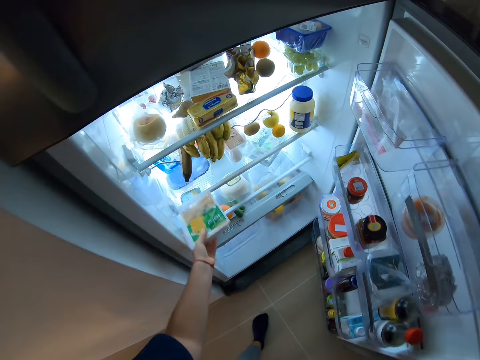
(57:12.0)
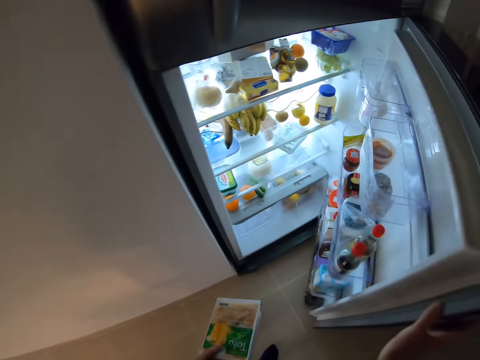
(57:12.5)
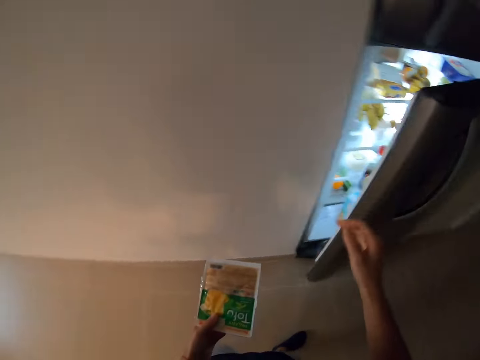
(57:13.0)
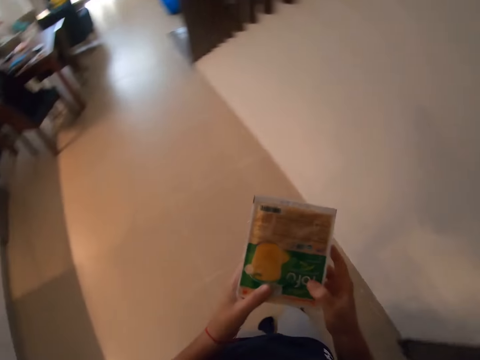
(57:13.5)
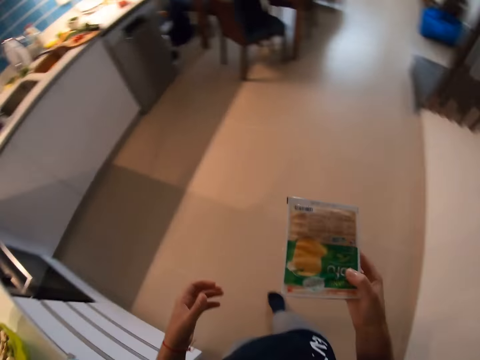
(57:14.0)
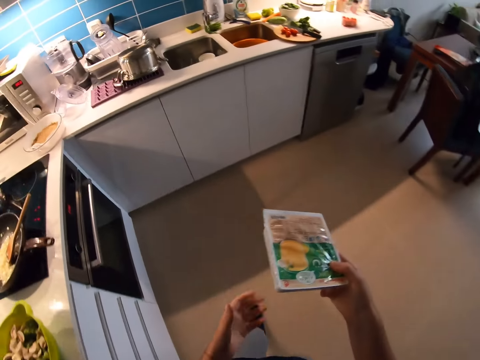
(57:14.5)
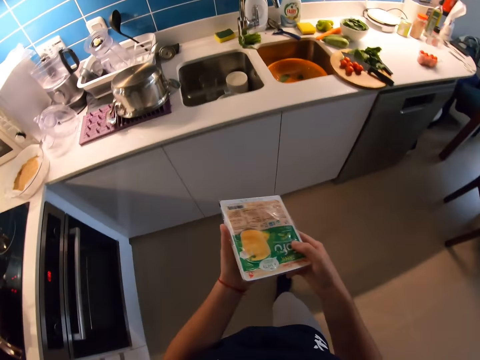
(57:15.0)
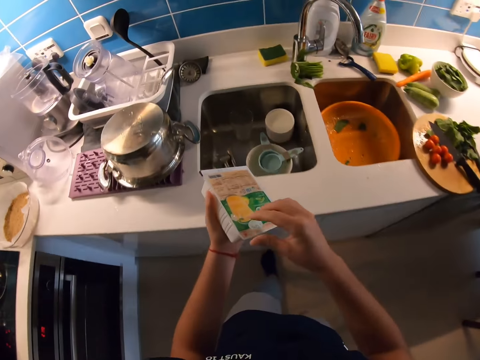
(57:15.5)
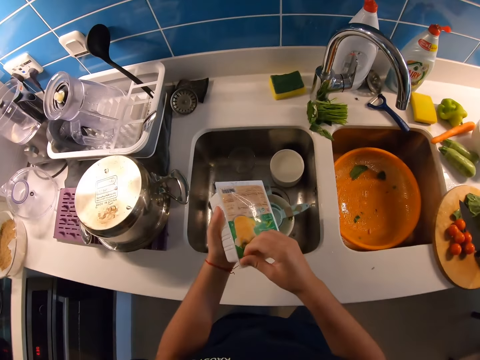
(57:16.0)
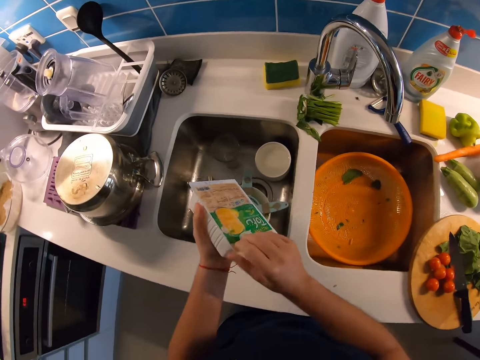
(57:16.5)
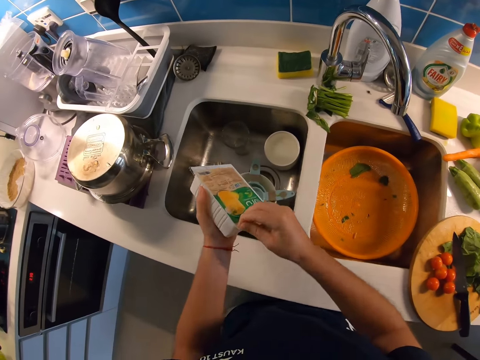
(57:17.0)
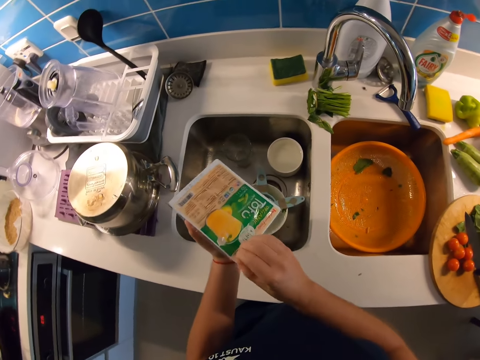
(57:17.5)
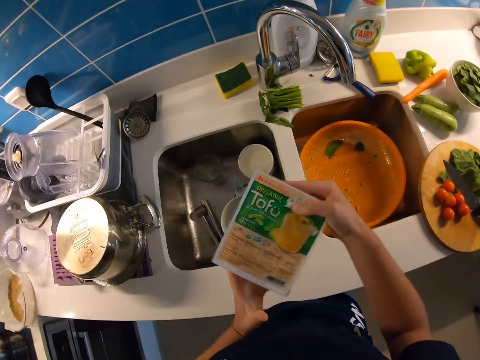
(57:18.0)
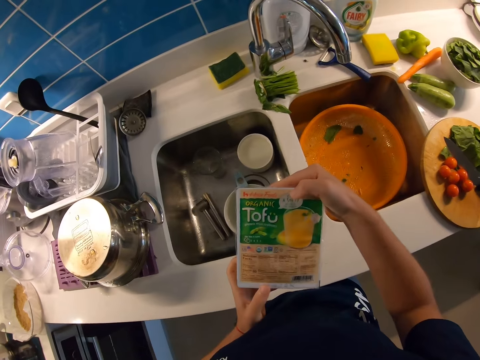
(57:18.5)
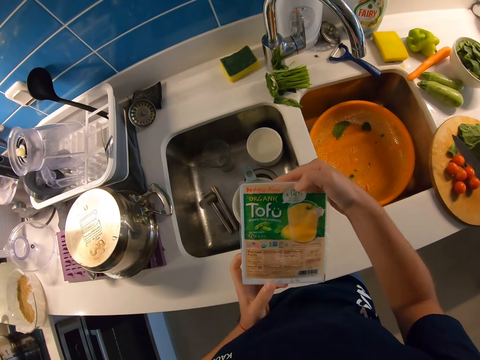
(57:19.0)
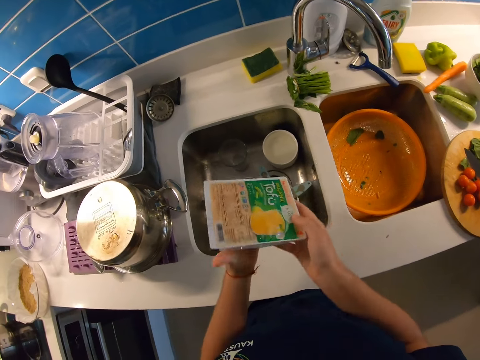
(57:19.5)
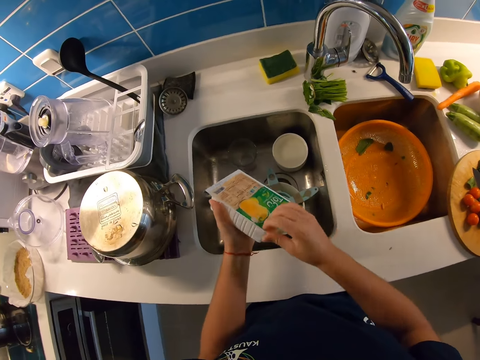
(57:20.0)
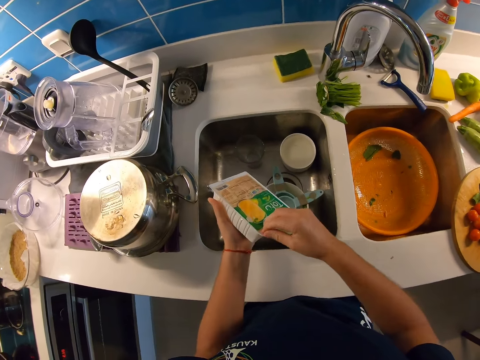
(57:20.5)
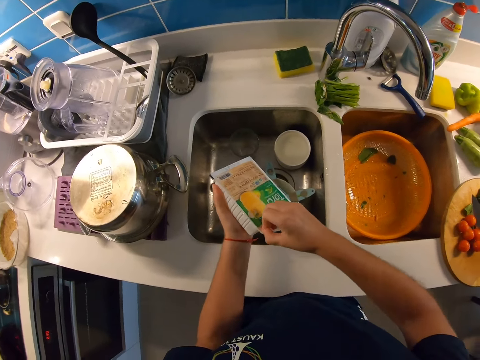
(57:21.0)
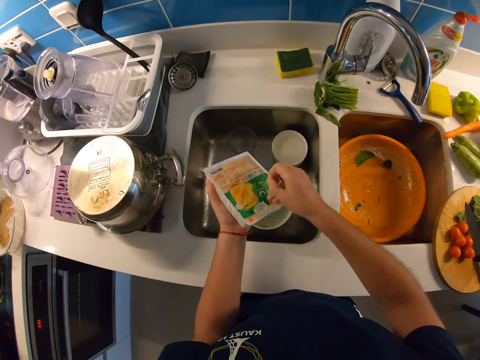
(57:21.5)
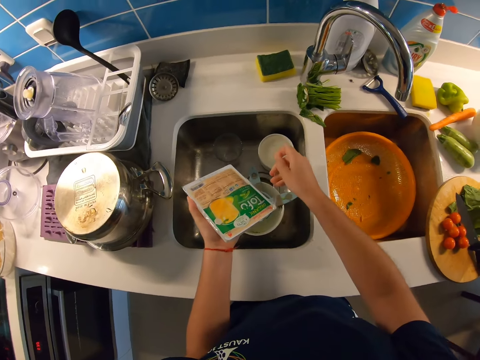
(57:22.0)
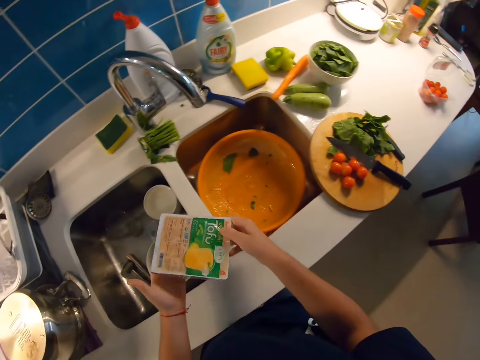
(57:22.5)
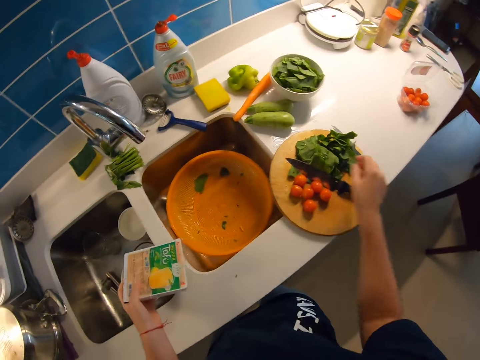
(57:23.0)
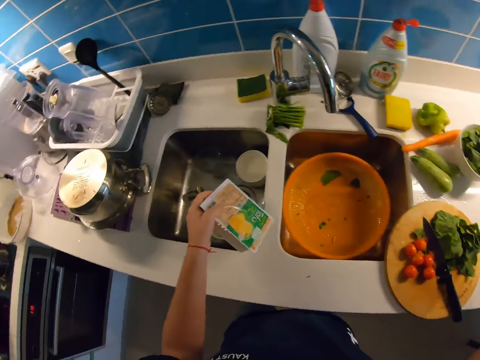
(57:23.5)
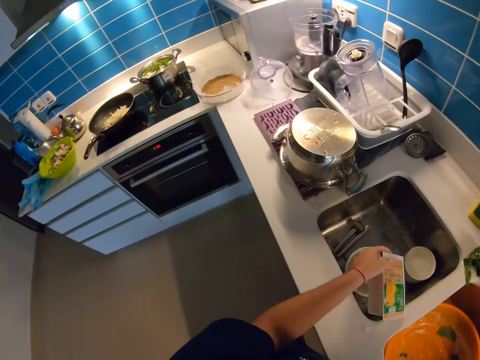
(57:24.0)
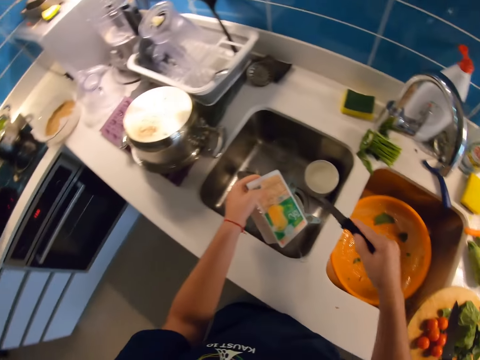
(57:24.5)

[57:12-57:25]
The camera wearer closes the lower part of the fridge with his right hand. He checks the butter or tofu. He holds the pack of tofu with both hands. He walks away from the fridge towards his left. He removes his left hand from the pack of tofu. He walks towards the countertop sink by his left. He holds the pack of tofu with both hands. He attempts to open the pack of tofu in his left hand with his right hand. He adjusts the pack of tofu properly in his hands. He checks the butter. He attempts to open the pack of tofu in his left hand with his right hand. He places the butter on the sink. He picks up the smaller knife on the chopping board on the countertop.

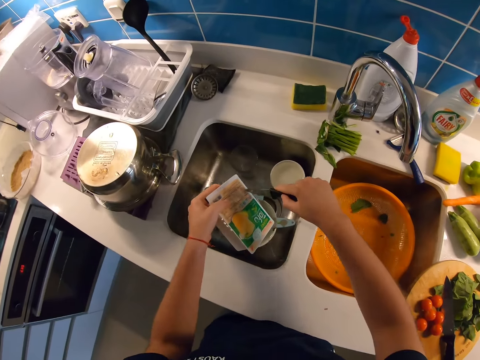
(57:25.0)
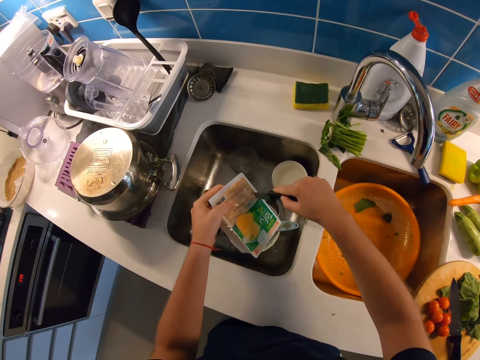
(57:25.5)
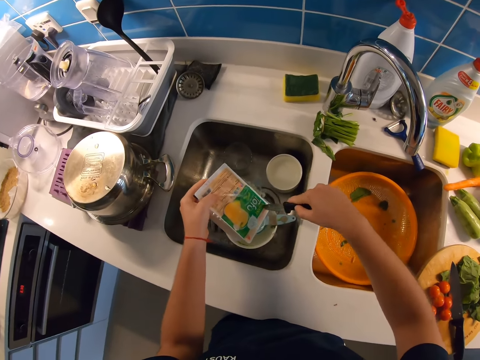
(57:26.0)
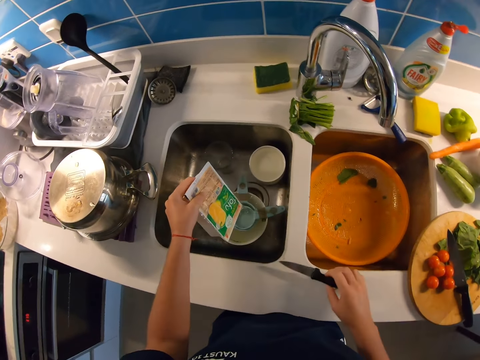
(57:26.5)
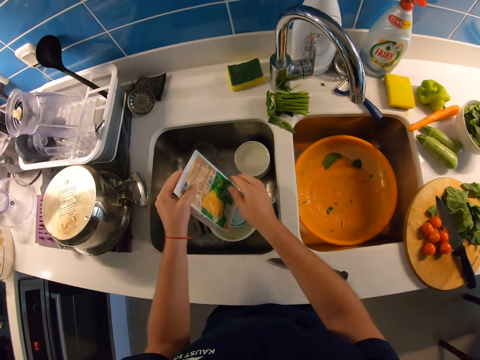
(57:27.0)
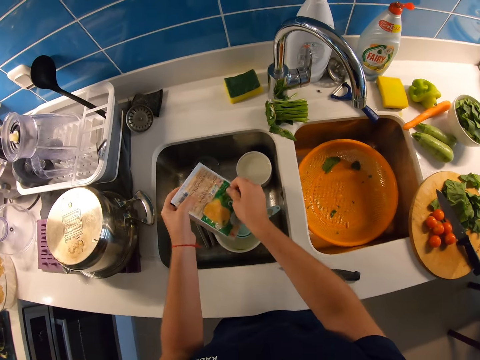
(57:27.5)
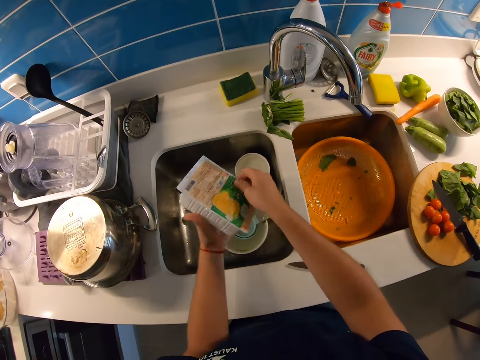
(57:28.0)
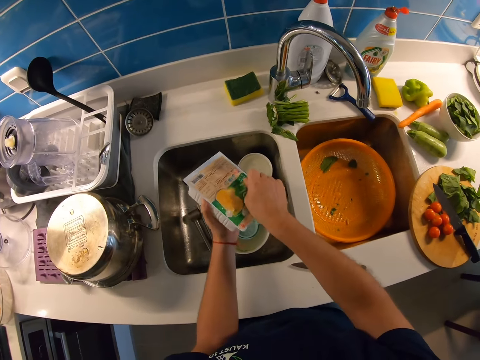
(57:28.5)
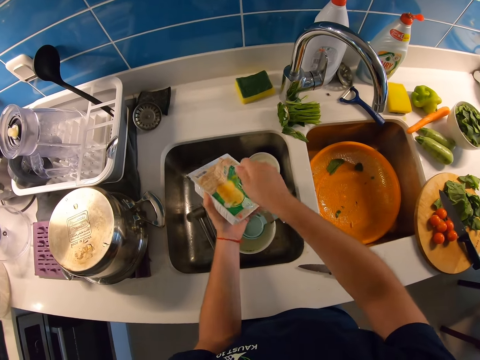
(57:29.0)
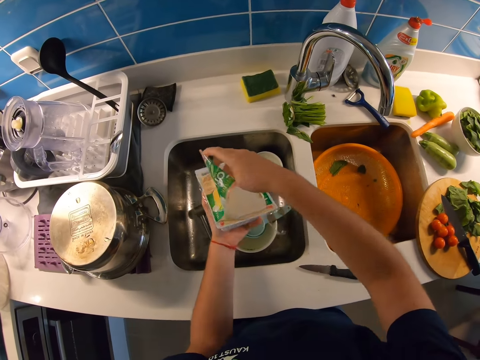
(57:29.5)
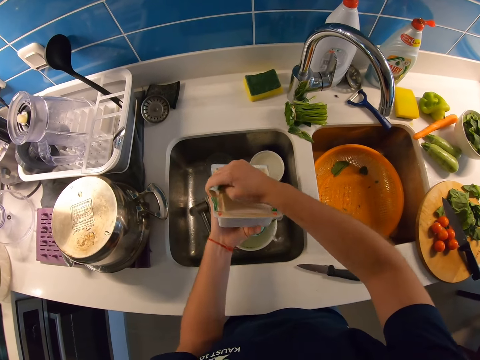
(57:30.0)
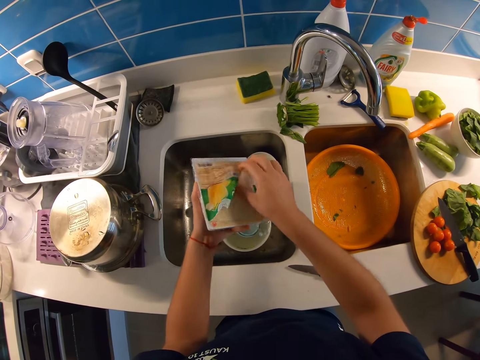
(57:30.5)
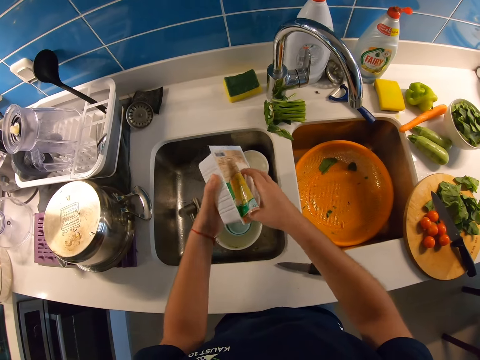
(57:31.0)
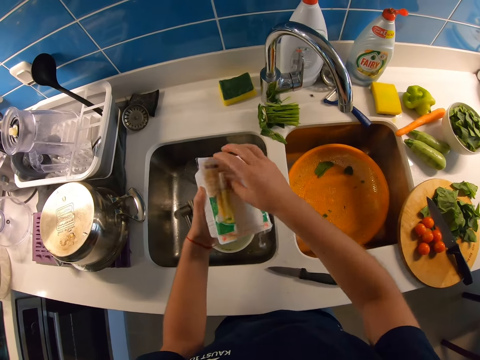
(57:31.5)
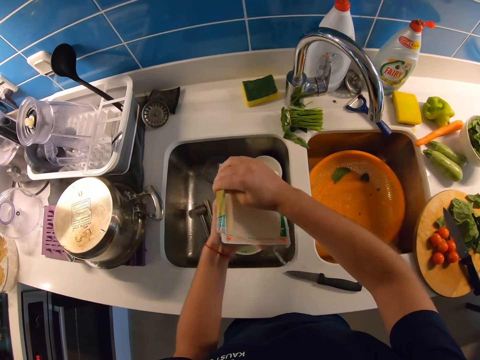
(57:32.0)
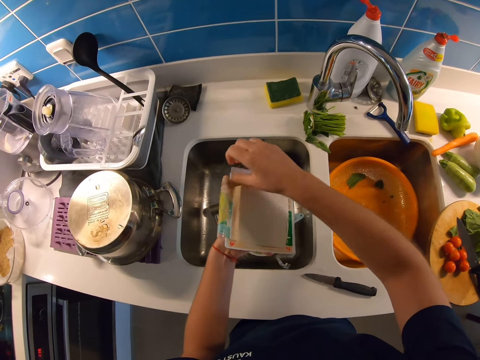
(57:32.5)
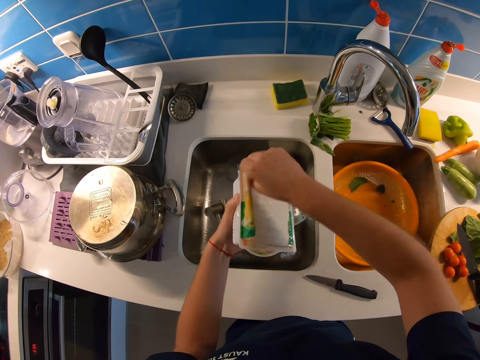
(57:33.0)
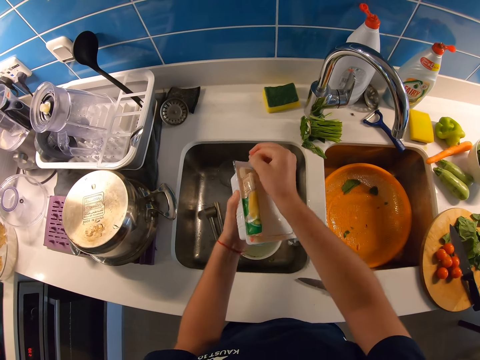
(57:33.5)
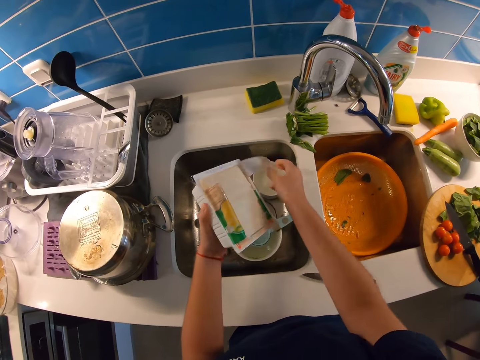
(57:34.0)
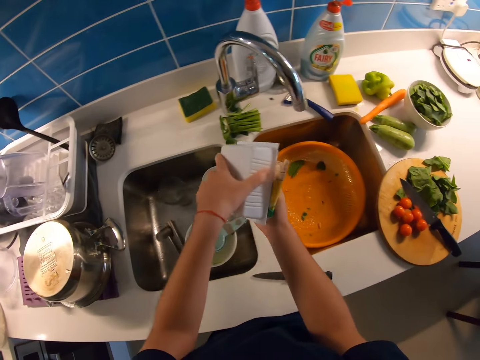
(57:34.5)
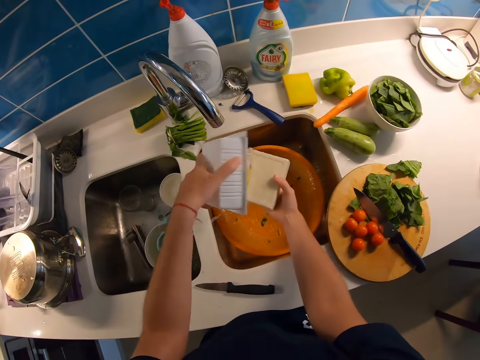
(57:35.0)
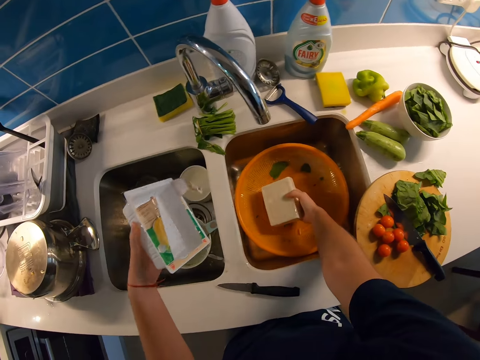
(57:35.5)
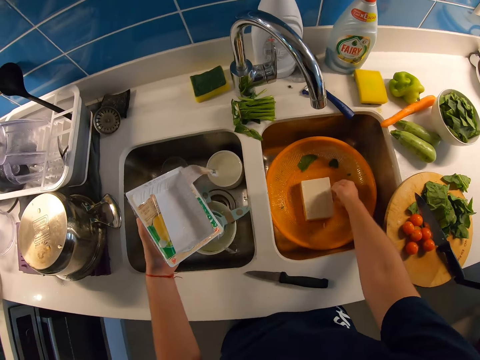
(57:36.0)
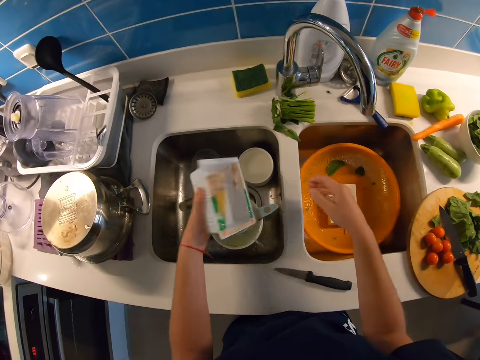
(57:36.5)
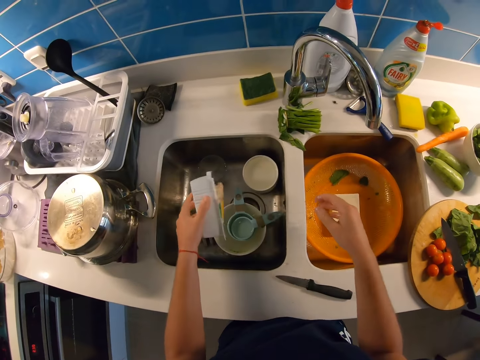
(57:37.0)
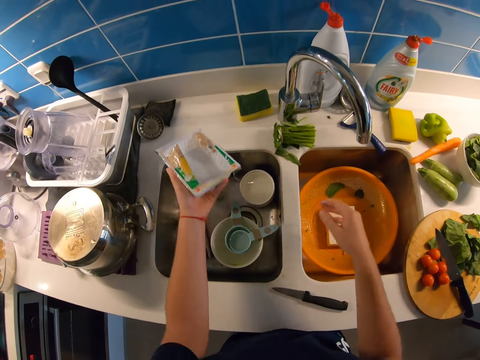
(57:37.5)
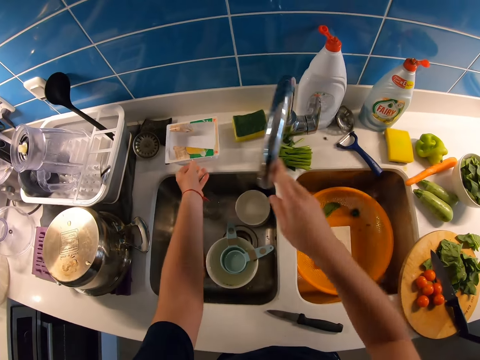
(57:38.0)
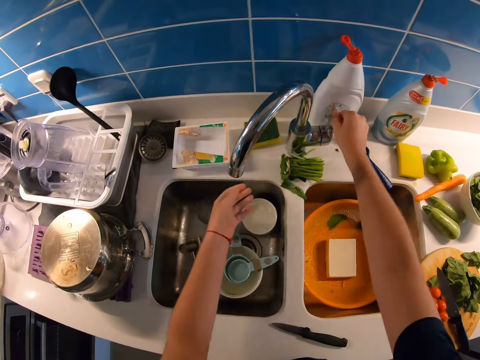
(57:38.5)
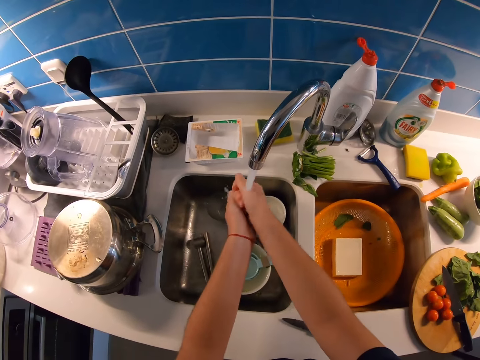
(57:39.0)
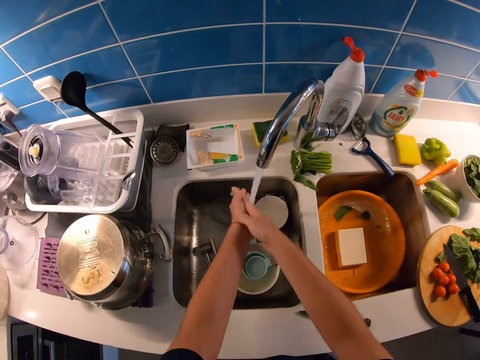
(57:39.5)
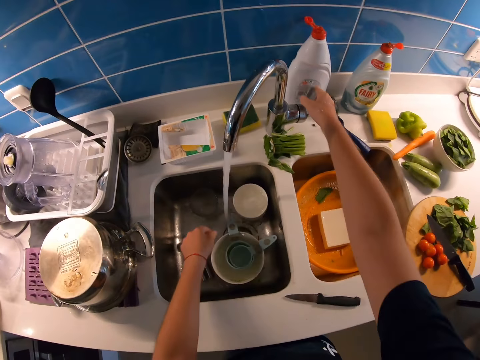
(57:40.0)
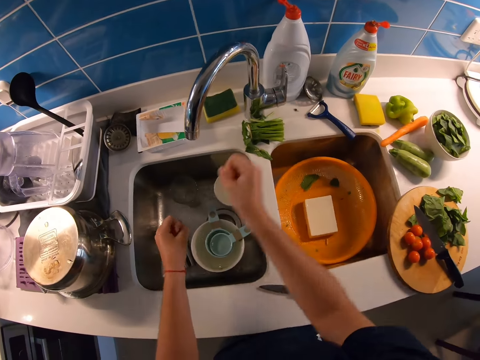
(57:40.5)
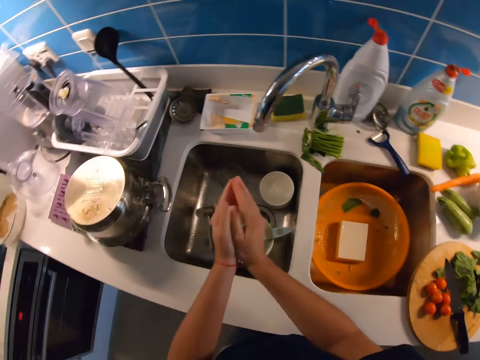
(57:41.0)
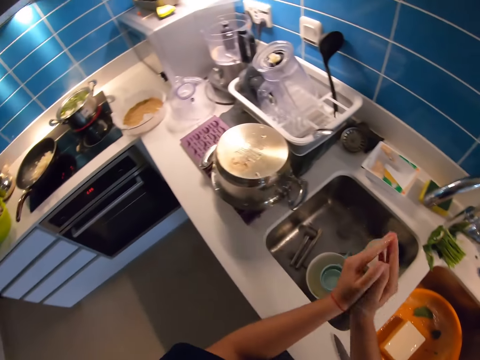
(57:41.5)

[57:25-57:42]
The camera wearer cuts the butter packaging paper. He opens the tofu in his left hand with the knife in his right hand. He places the knife in his right hand on the countertop. He opens the butter. He rips off the top of the tofu nylon with his right hand. He pours the tofu from the pack in his left hand to his right hand. He places the tofu in the sieve in the countertop sink. He shakes the empty pack of tofu in his left hand. He drops the empty pack of tofu in his left hand on the countertop beside the tap. He turns the tap to the left countertop sink with his right hand. He turns on the tap with his right hand. He washes both hands with running water from the tap. He turns off the tap with his right hand. He removes excess water on his hands. He flaps both palms together.
